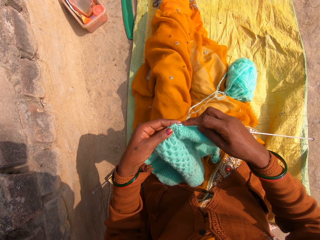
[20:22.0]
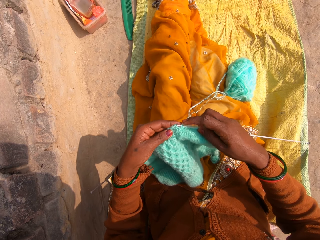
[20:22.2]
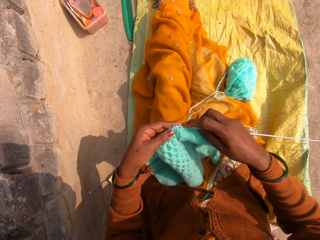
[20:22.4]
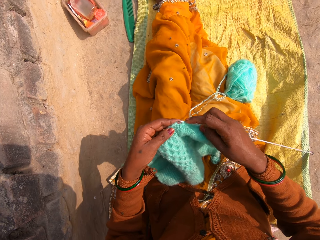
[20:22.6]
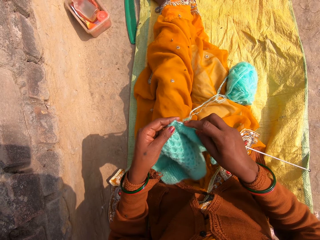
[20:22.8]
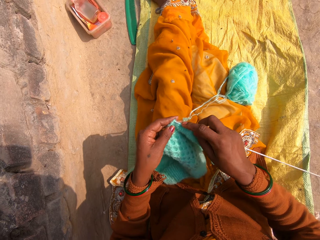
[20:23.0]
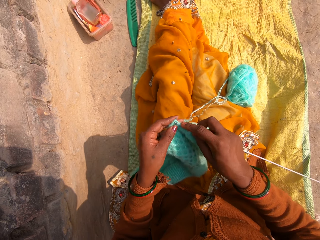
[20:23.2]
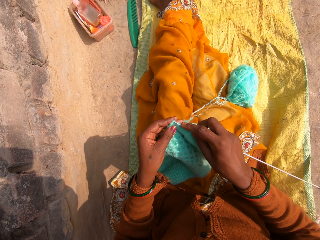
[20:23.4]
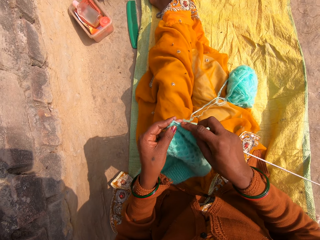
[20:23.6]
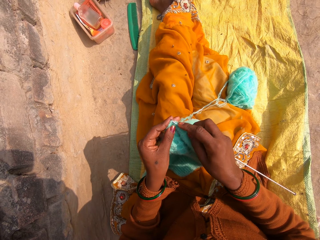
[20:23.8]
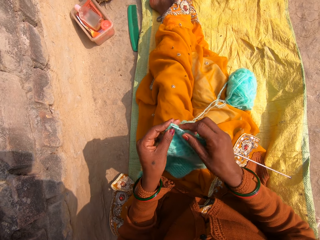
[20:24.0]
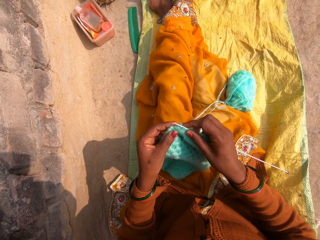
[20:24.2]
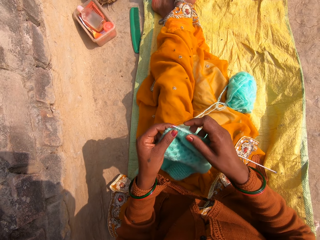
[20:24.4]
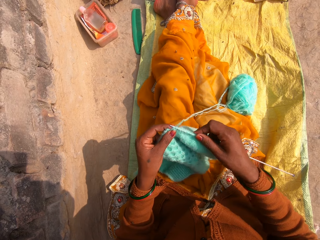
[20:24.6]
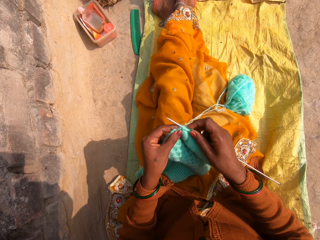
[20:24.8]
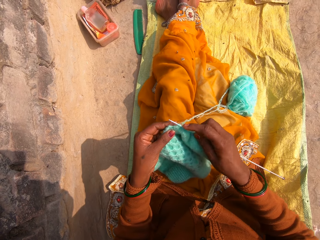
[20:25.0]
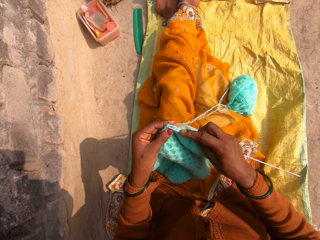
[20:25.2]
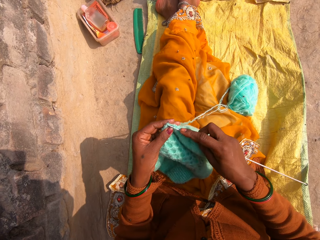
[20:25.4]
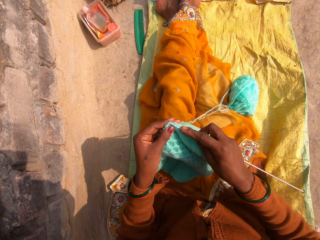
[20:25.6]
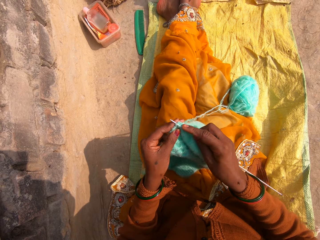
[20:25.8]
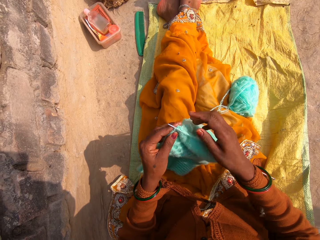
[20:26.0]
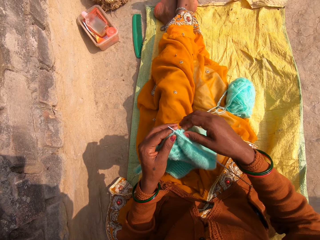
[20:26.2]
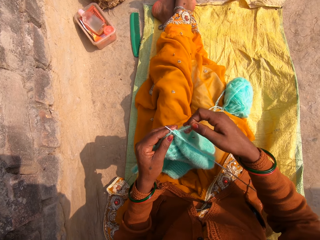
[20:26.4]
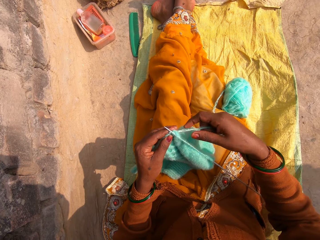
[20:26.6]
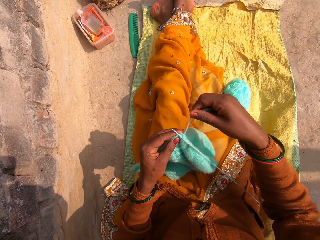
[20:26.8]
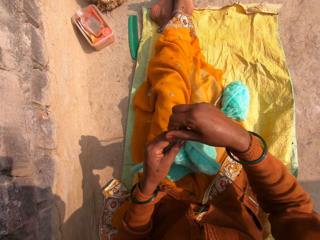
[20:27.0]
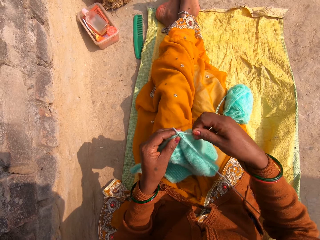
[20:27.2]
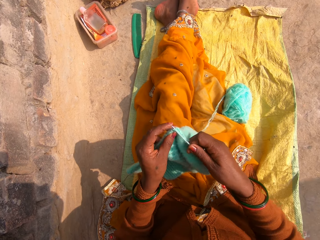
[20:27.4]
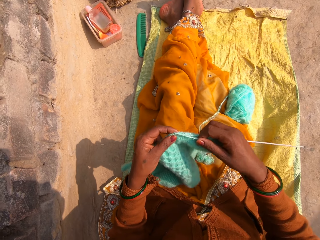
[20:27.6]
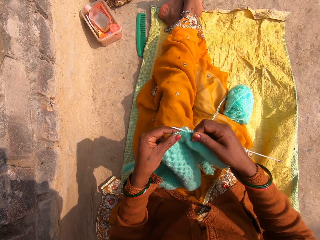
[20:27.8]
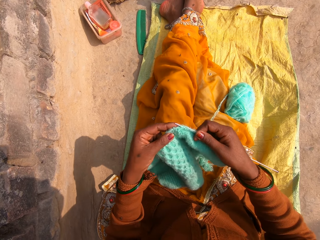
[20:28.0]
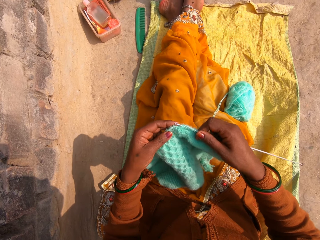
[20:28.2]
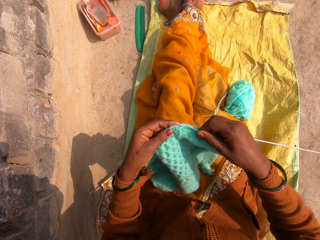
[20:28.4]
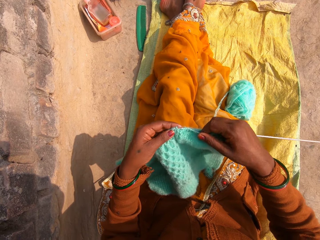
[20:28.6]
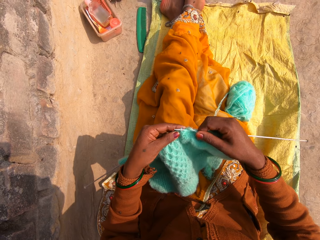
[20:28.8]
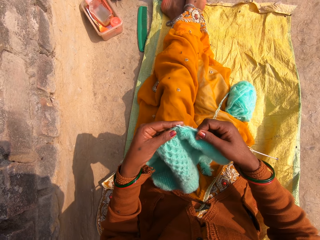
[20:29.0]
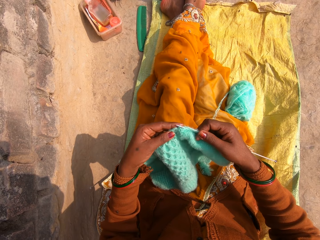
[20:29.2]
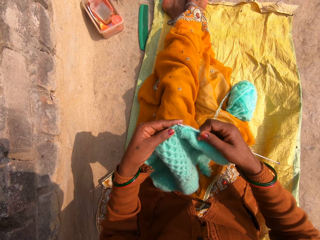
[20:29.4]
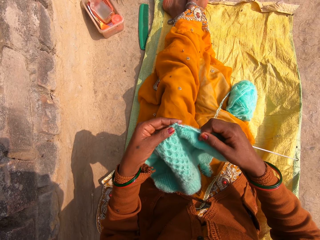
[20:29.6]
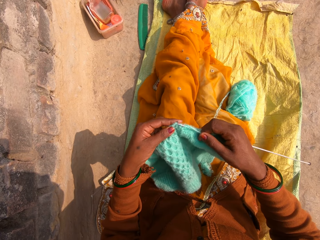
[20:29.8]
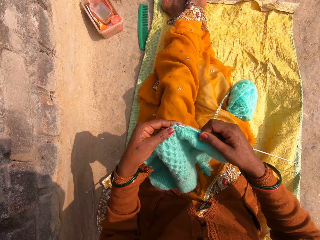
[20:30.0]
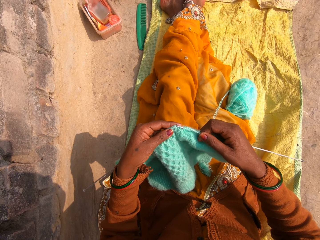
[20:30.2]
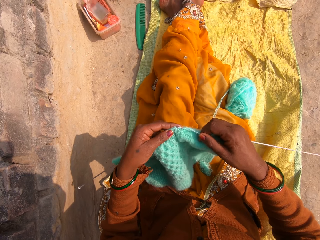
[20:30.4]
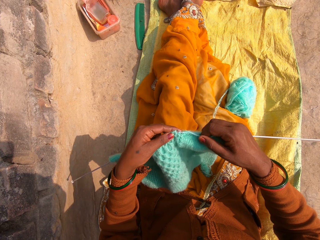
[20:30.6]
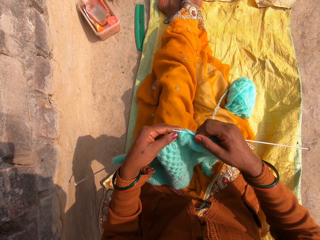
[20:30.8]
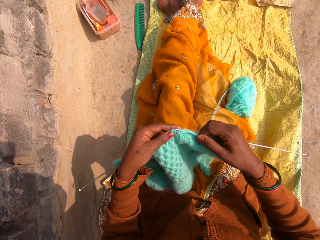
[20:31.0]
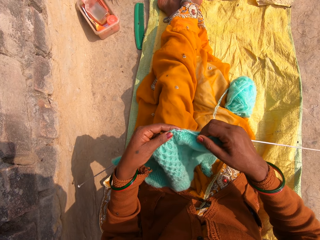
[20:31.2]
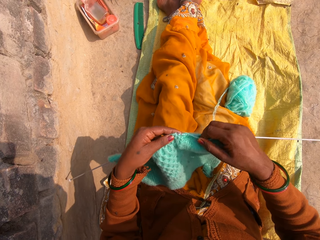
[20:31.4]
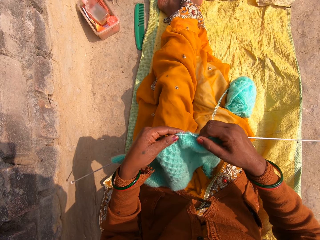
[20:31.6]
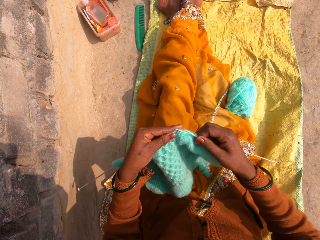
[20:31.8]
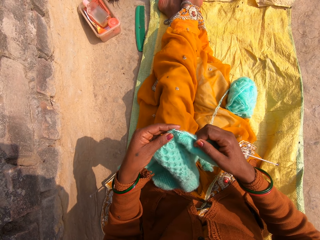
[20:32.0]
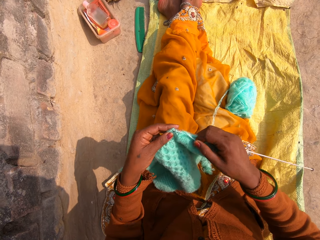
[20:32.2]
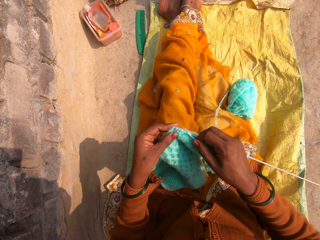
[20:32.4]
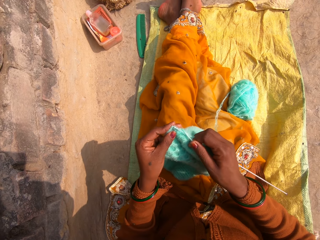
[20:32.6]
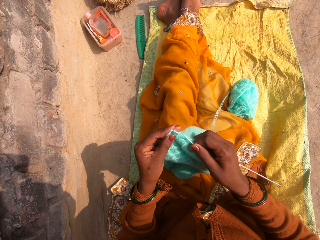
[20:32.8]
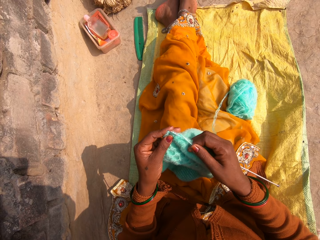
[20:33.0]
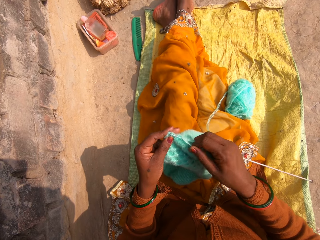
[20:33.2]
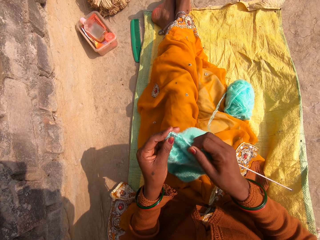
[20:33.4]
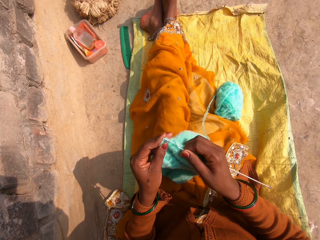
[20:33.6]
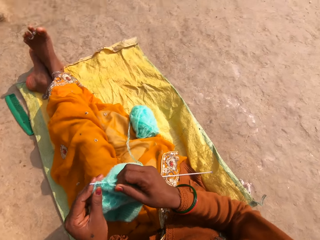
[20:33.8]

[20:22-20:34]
The camera wearer sews a piece of yarn using a hand and crochet hooks.

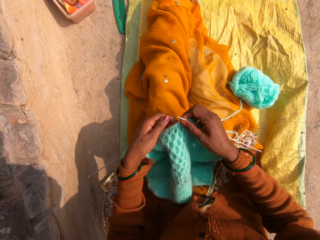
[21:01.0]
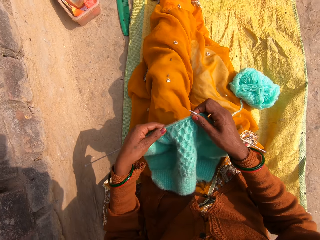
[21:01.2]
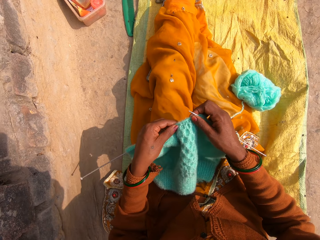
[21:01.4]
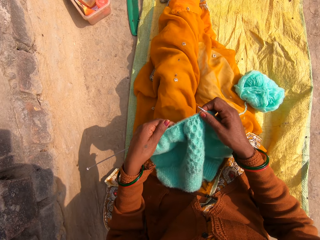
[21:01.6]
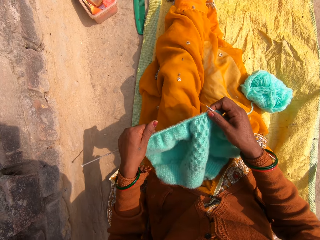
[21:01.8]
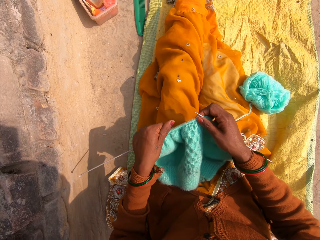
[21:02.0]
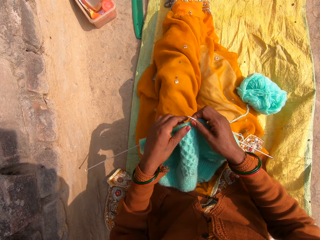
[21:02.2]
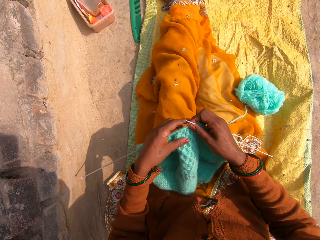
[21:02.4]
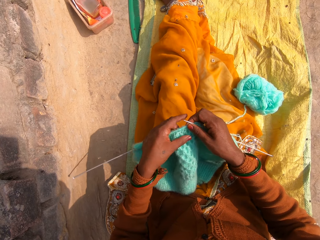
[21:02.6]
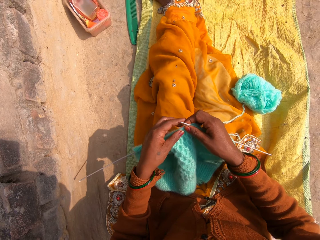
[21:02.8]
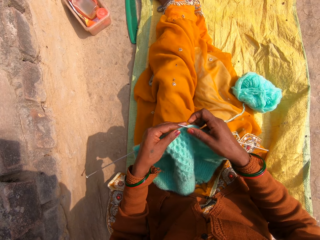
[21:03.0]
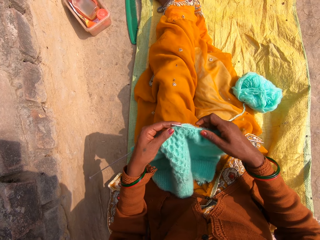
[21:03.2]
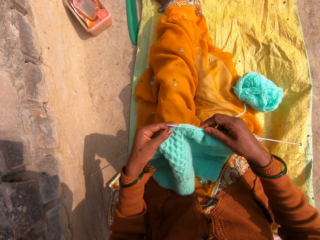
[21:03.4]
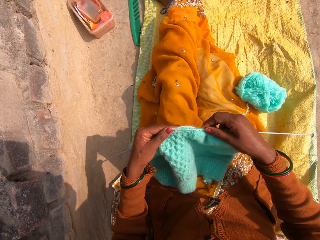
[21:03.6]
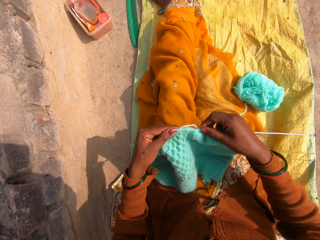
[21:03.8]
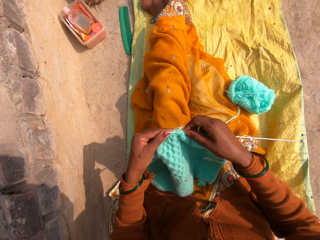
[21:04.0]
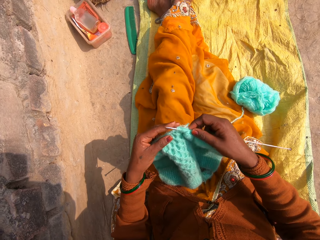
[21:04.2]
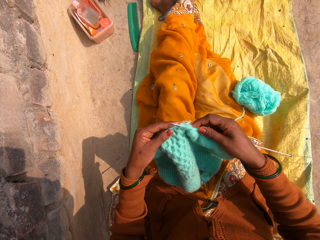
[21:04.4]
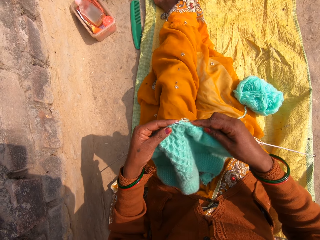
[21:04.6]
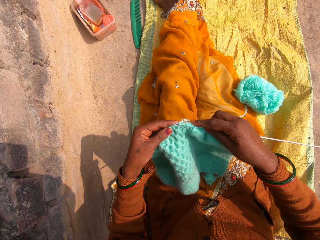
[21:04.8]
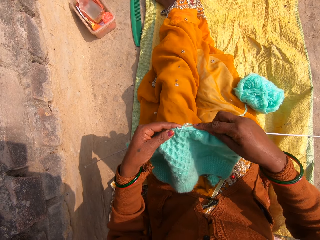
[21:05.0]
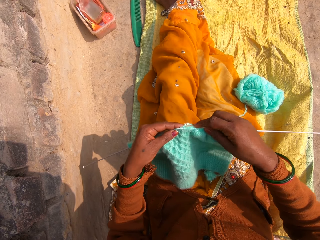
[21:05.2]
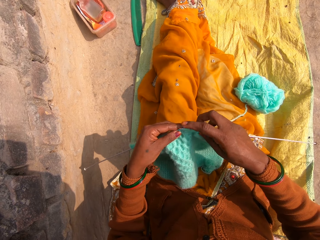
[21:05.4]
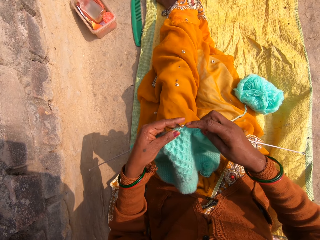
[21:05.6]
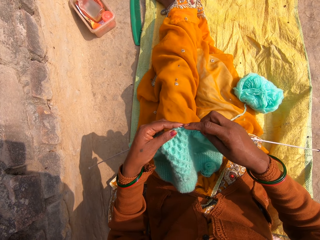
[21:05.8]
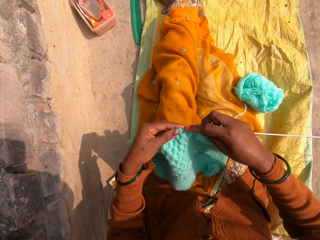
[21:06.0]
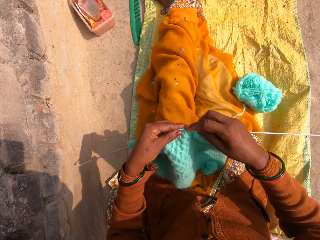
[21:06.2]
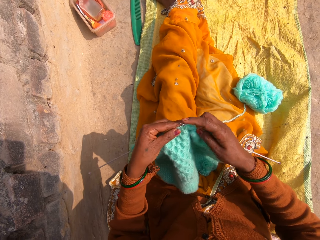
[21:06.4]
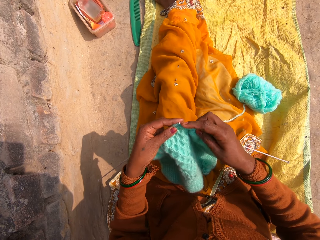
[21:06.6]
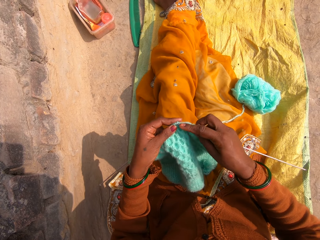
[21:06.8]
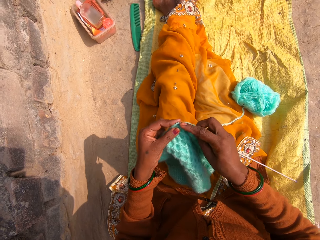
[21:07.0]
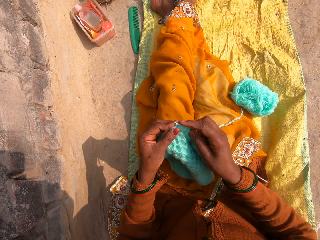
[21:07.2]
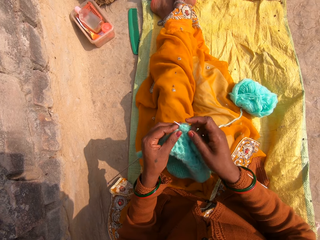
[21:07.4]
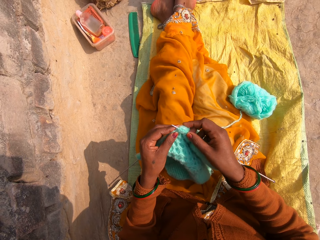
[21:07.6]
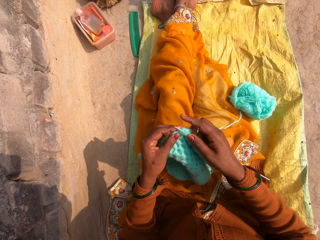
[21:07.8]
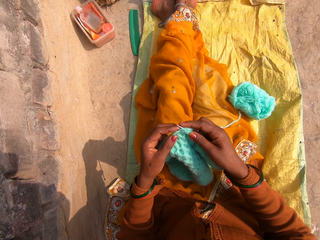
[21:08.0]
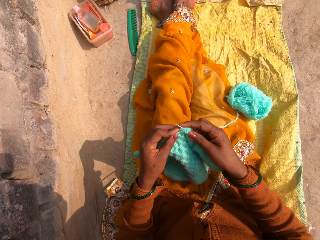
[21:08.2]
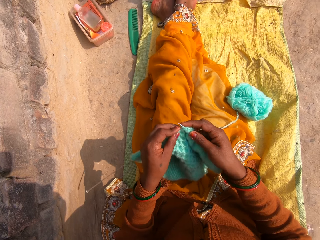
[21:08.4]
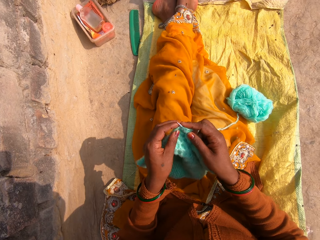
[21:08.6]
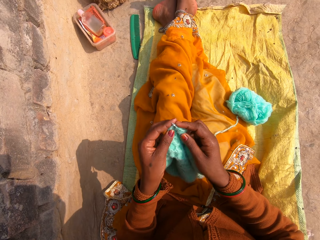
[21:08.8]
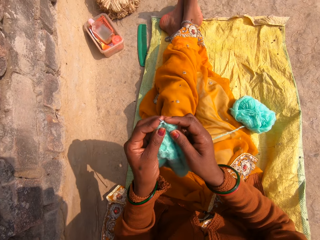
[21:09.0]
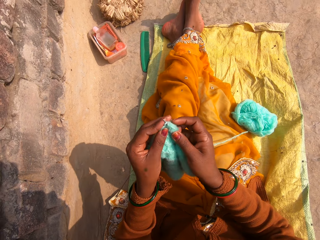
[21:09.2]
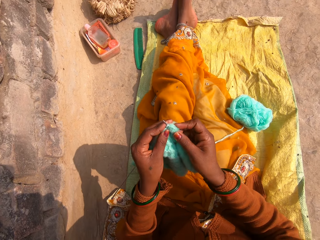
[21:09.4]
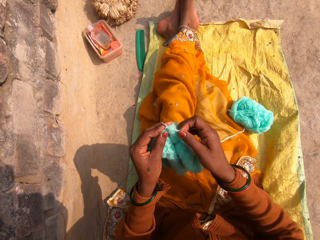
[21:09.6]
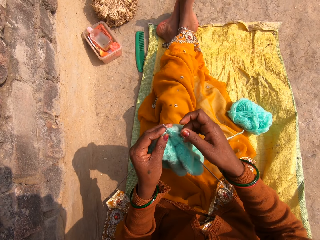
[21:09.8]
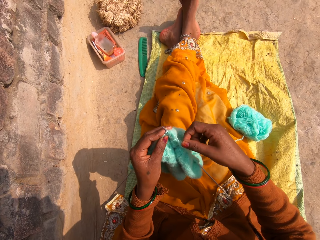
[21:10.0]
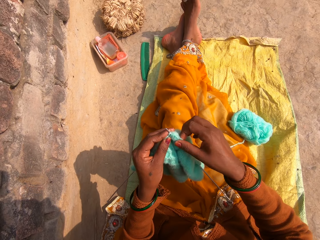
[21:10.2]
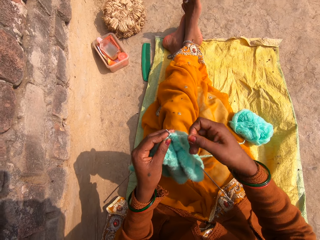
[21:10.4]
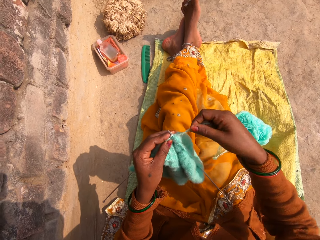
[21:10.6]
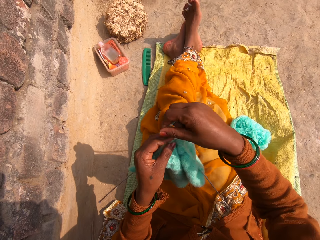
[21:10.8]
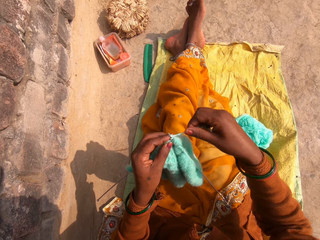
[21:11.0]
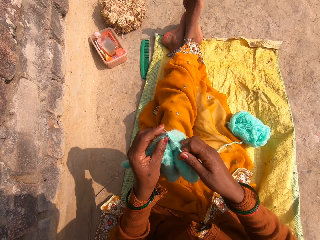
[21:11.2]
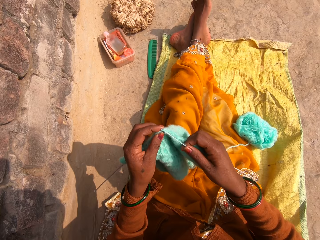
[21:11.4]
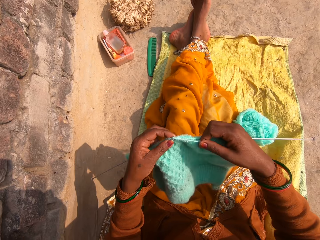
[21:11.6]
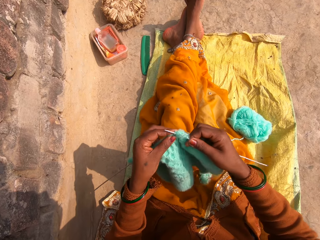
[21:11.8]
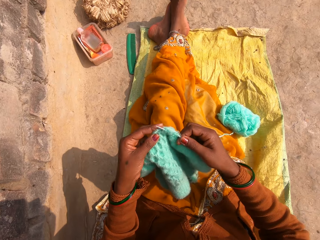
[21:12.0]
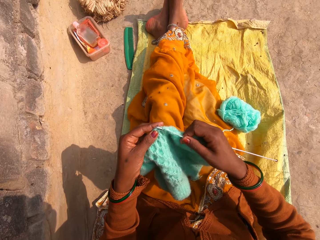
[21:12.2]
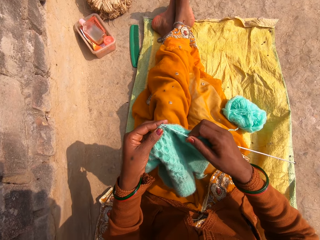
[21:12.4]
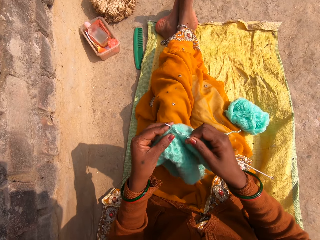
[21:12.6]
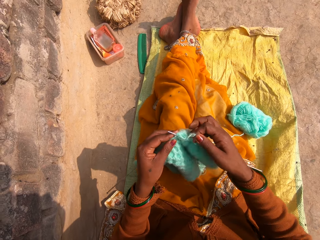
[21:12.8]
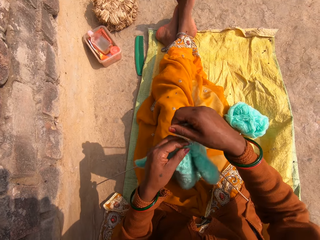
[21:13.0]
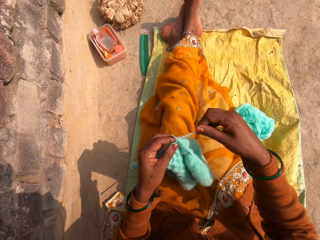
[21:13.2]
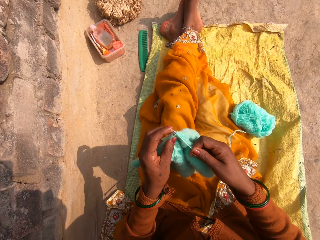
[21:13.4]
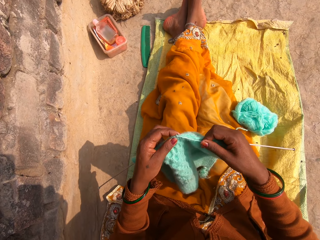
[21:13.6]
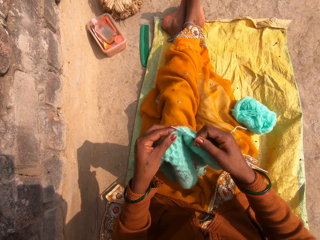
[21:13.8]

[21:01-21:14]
The camera wearer adjusts the pin in the cloth. They add the yarn. They knit the cloth. They add a yarn cord on the knitting needle.
